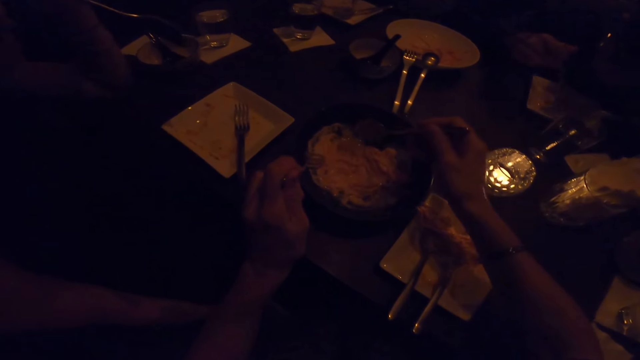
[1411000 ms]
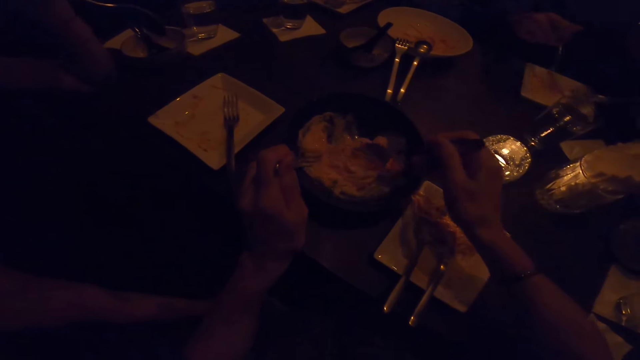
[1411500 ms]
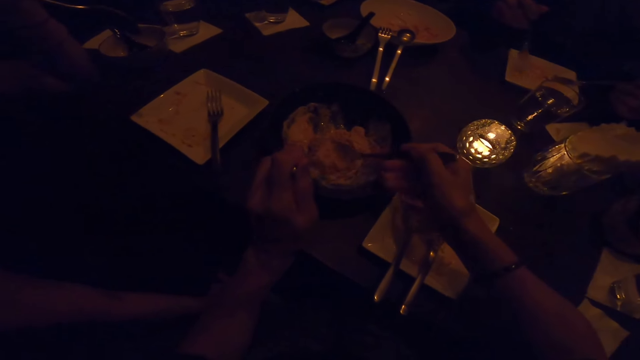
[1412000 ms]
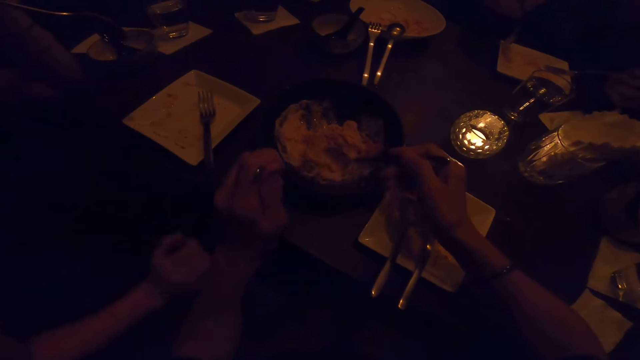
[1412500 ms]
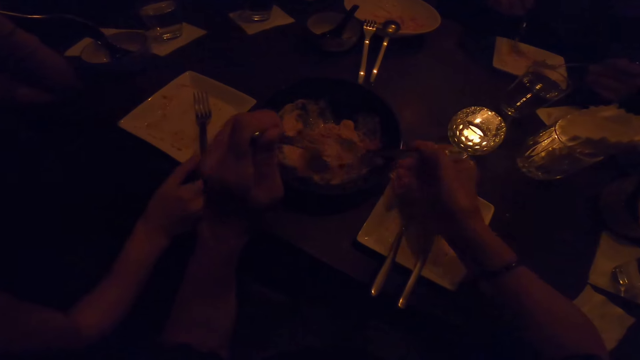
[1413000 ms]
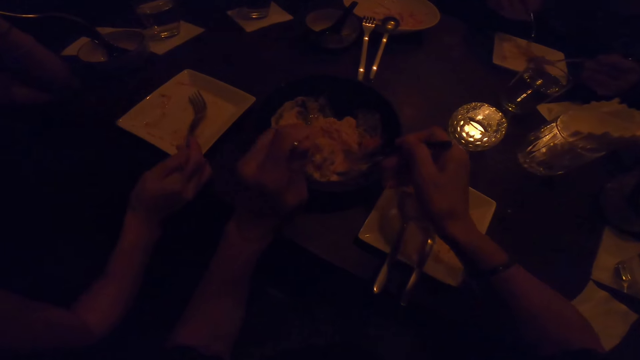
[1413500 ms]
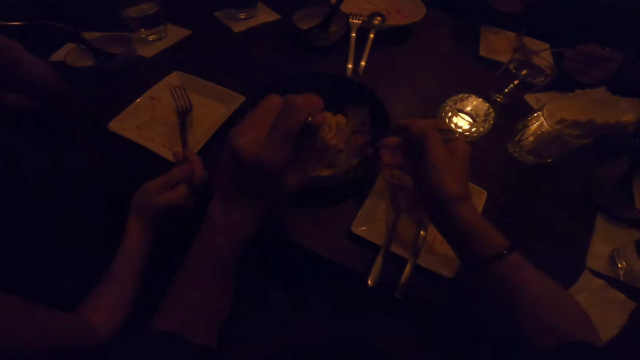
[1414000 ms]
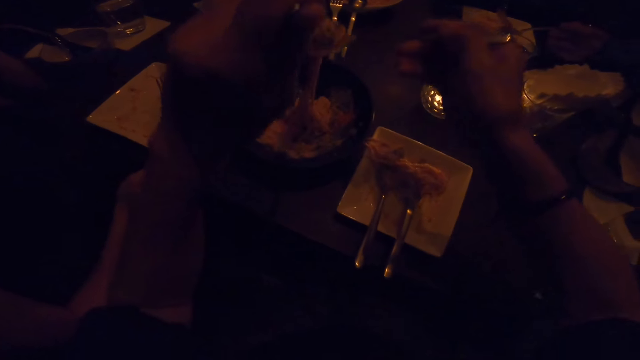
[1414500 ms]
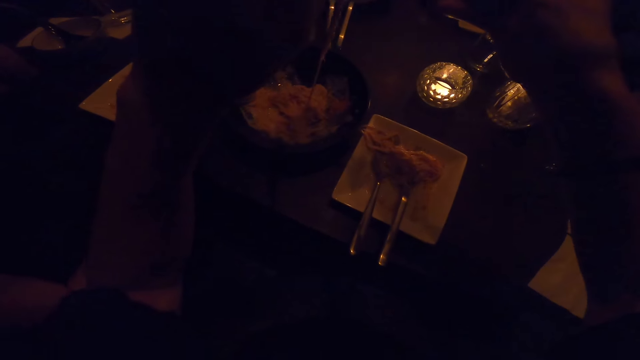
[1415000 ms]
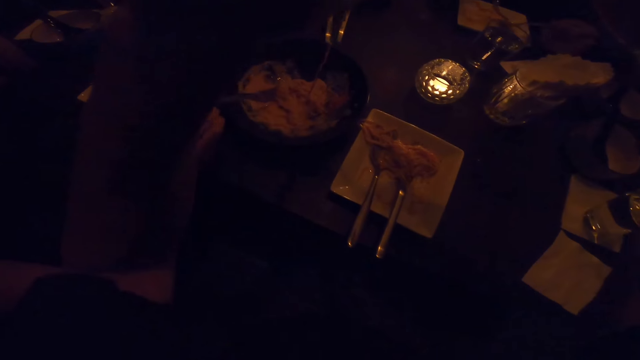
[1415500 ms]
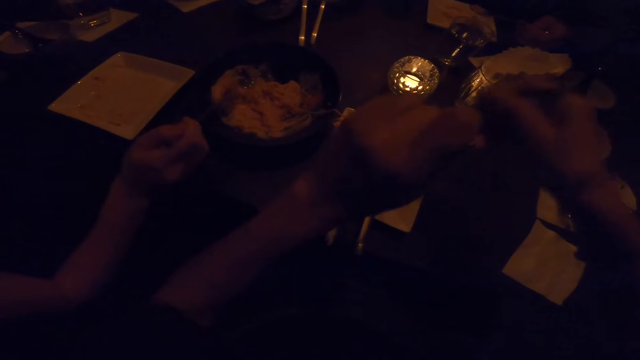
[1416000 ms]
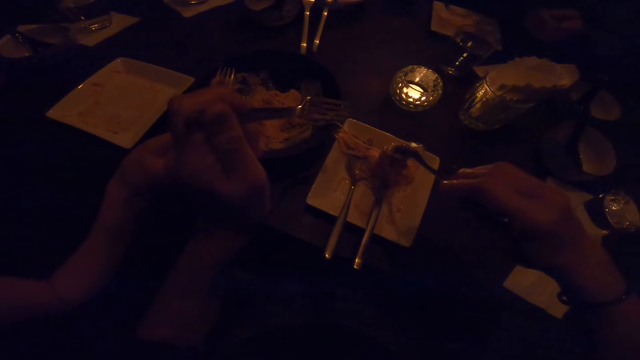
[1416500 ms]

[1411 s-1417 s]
The camera wearer packs food from the frying pan on the table with the spoon in his right hand. He packs food from the frying pan on the table with the fork in his left hand. He drops the food on the plate on the table.

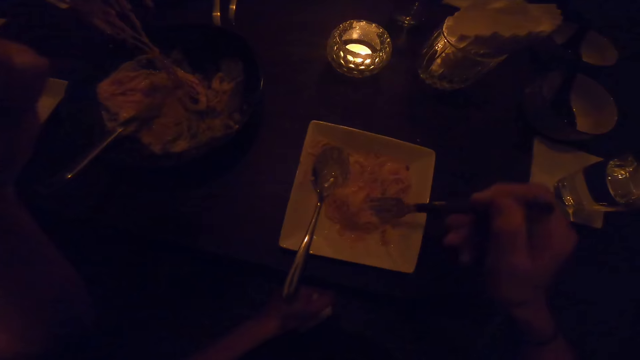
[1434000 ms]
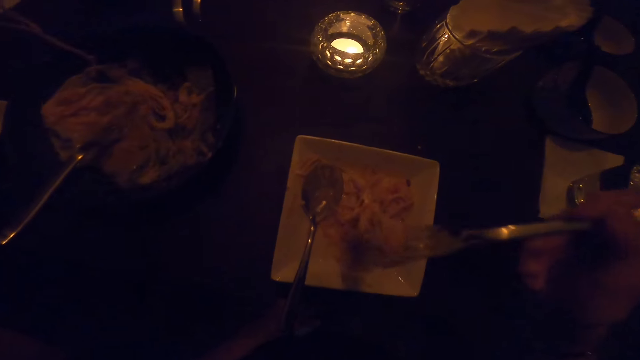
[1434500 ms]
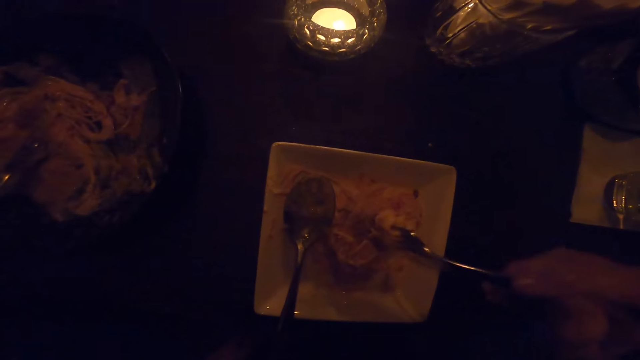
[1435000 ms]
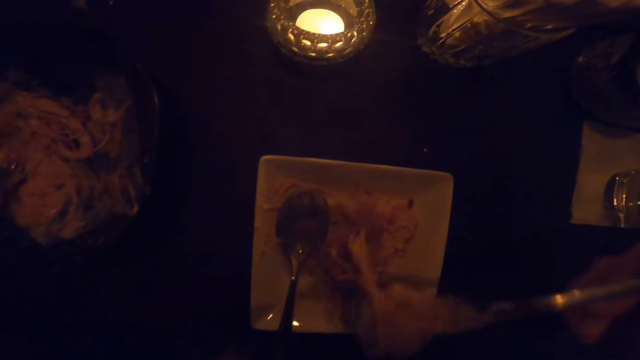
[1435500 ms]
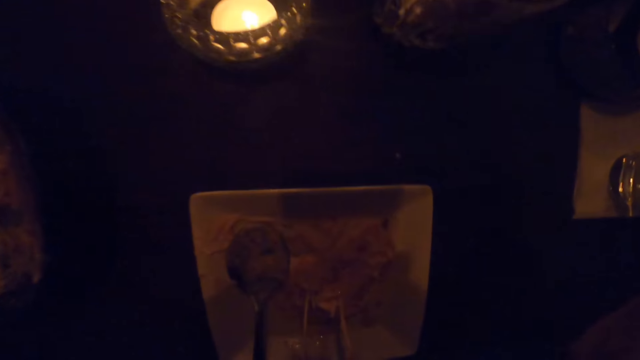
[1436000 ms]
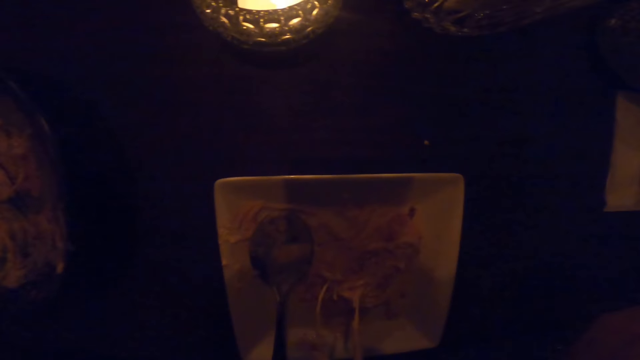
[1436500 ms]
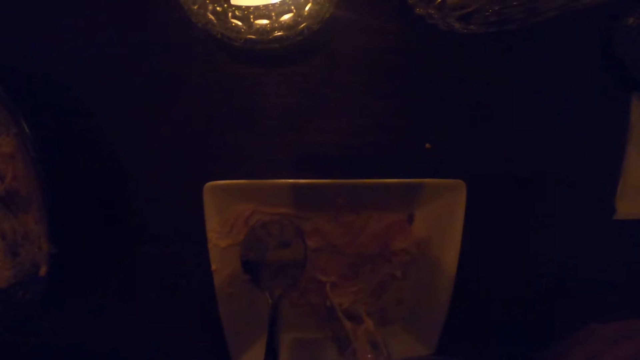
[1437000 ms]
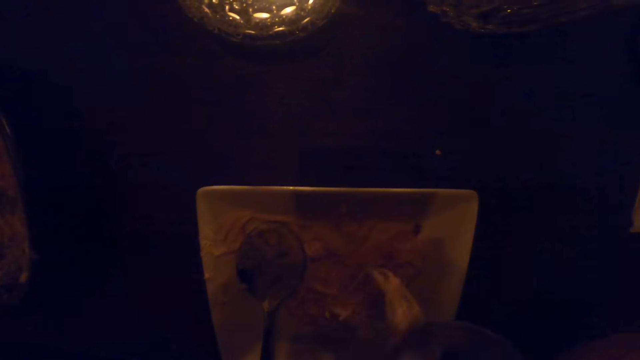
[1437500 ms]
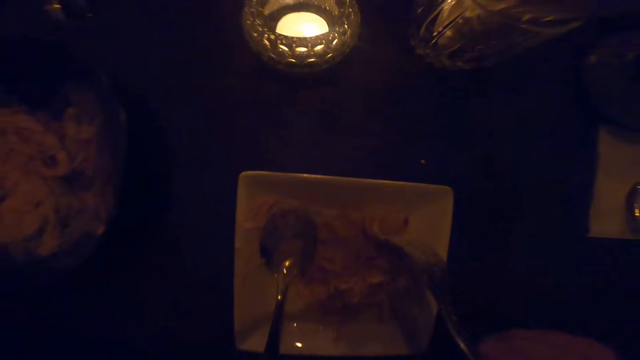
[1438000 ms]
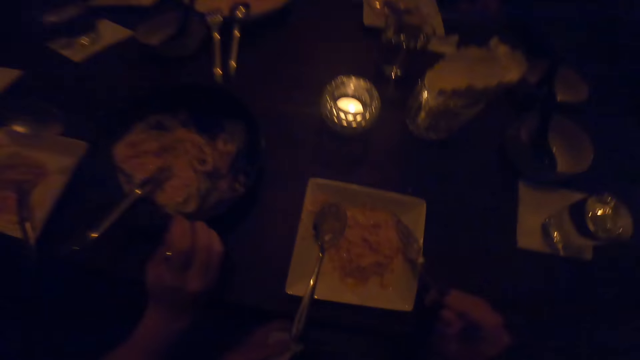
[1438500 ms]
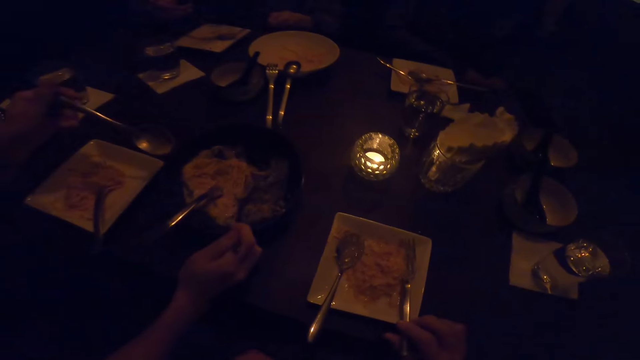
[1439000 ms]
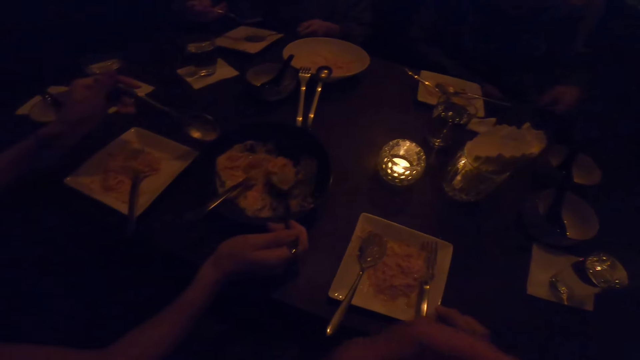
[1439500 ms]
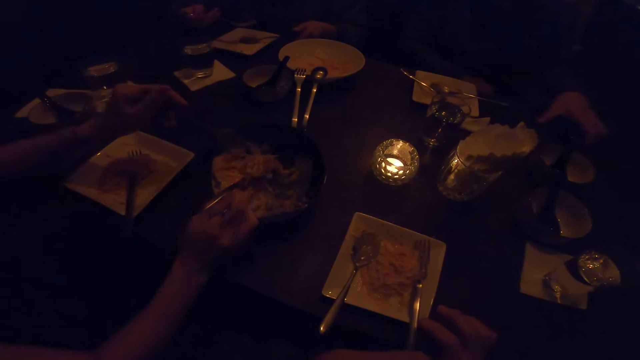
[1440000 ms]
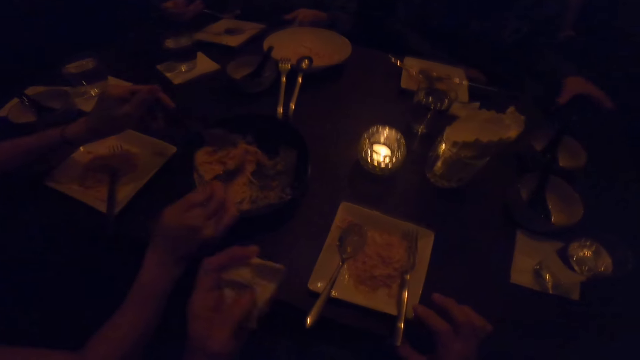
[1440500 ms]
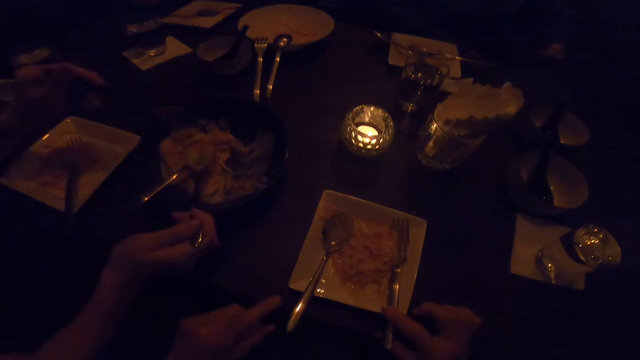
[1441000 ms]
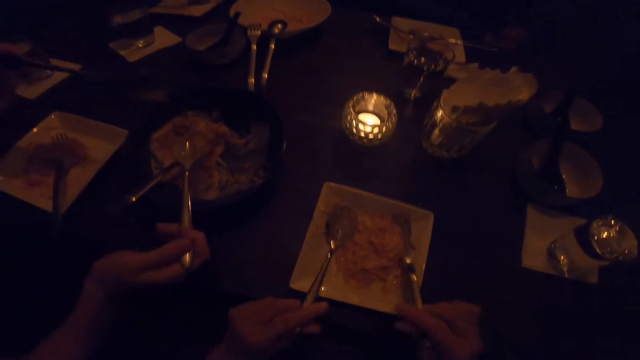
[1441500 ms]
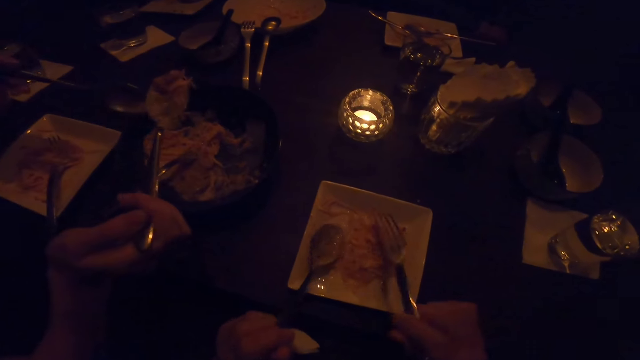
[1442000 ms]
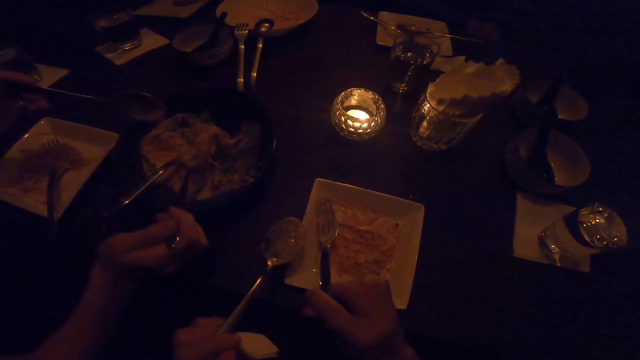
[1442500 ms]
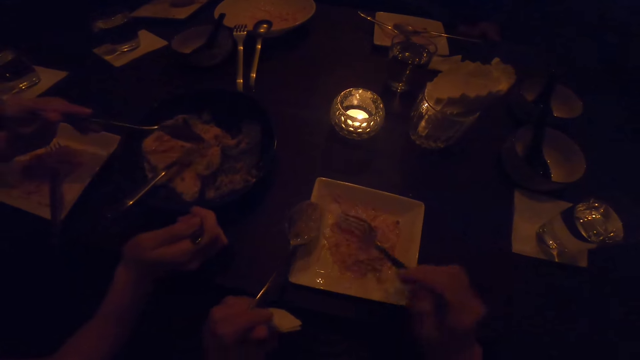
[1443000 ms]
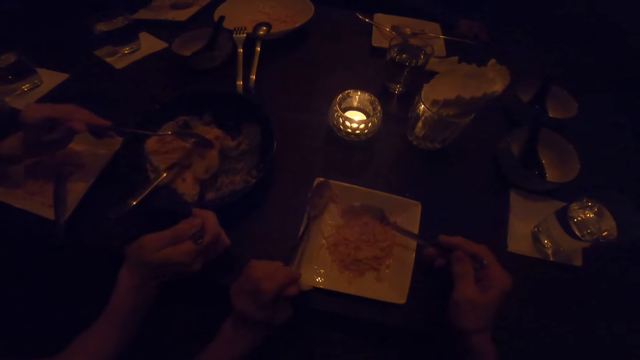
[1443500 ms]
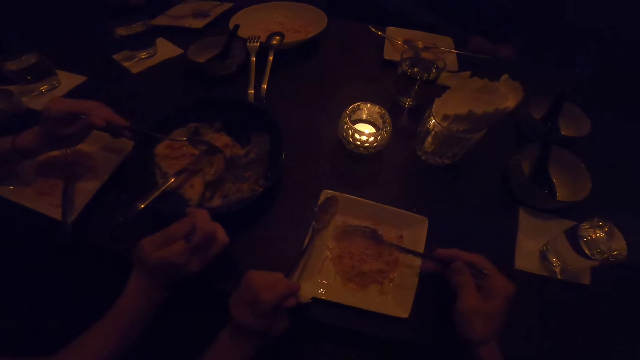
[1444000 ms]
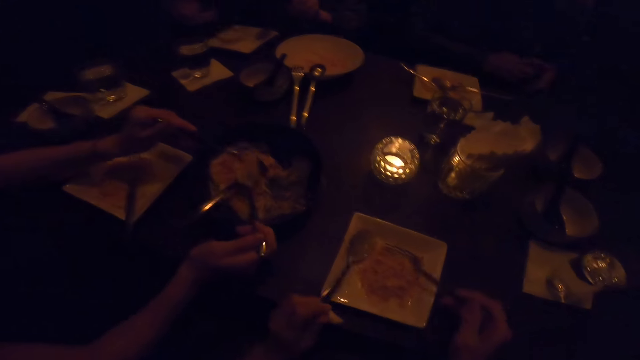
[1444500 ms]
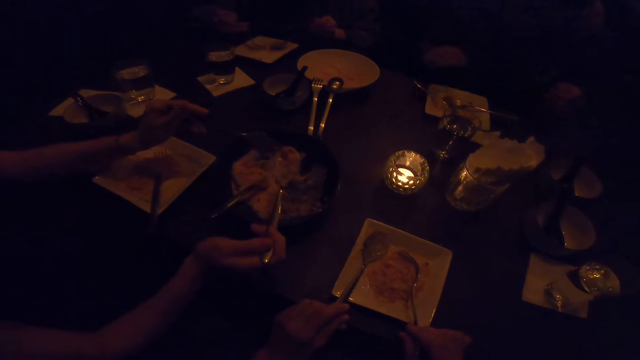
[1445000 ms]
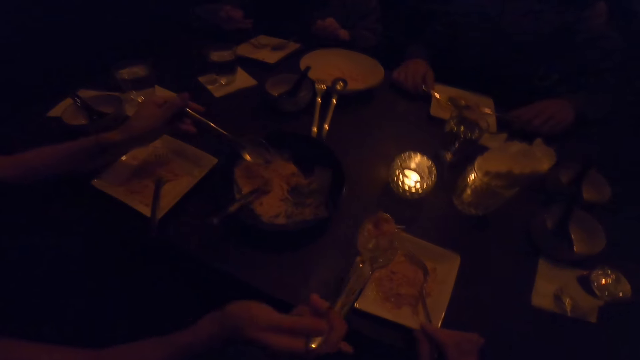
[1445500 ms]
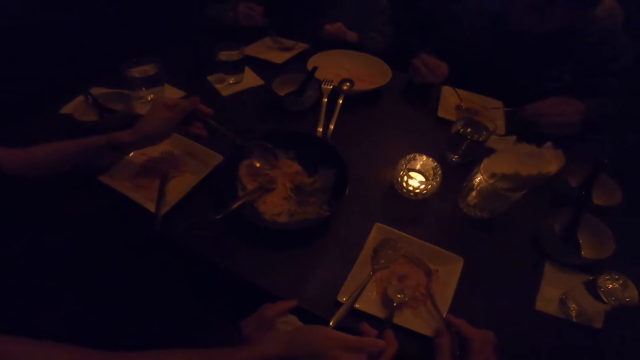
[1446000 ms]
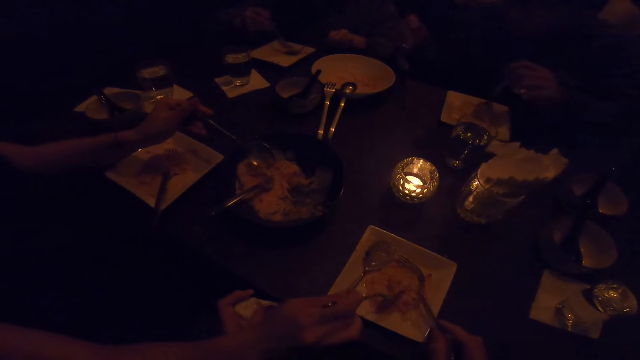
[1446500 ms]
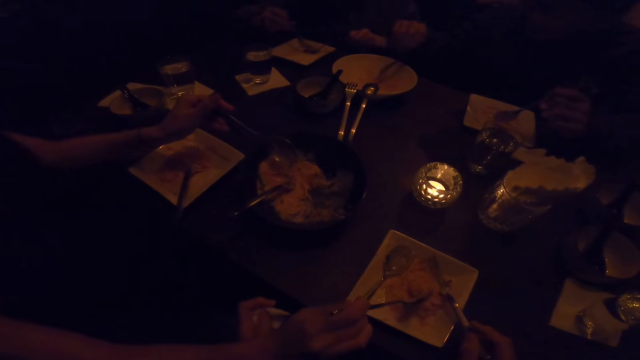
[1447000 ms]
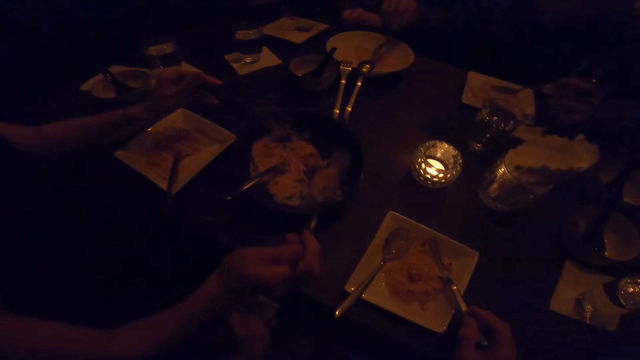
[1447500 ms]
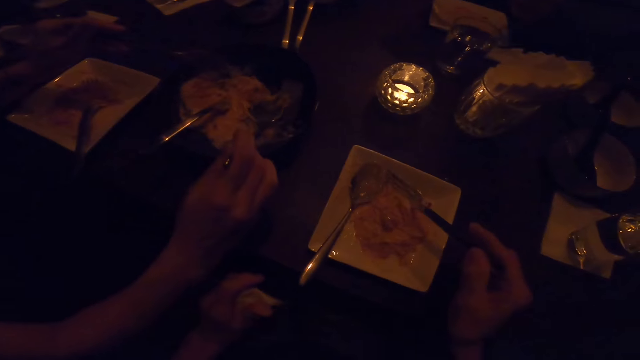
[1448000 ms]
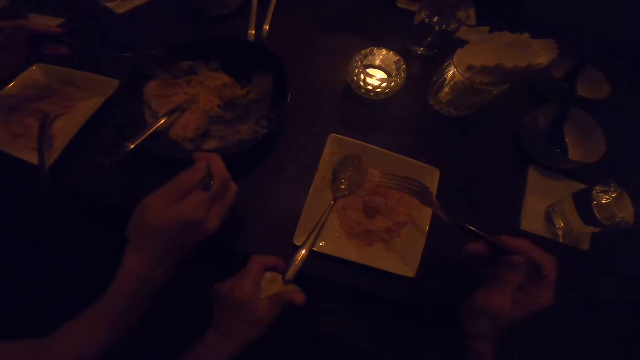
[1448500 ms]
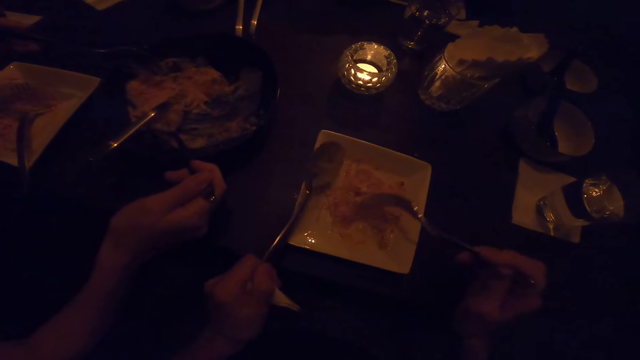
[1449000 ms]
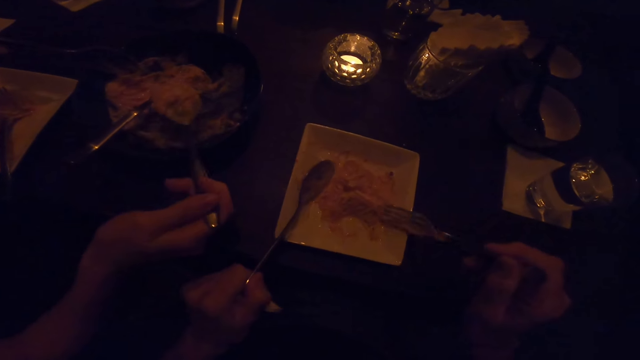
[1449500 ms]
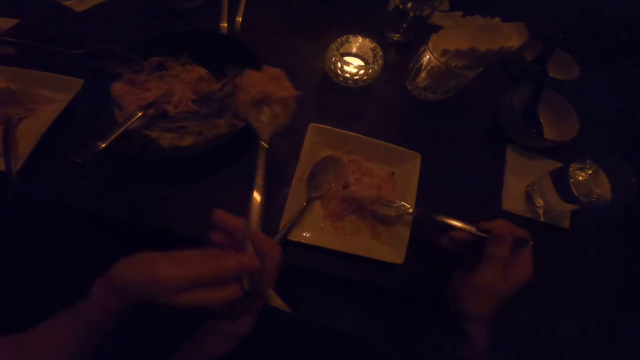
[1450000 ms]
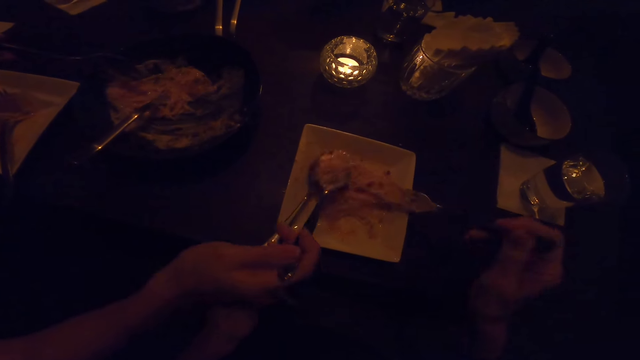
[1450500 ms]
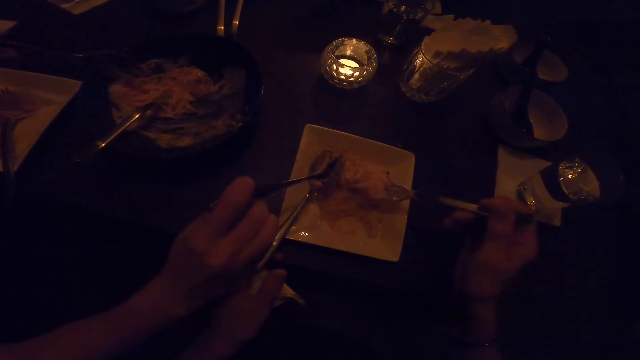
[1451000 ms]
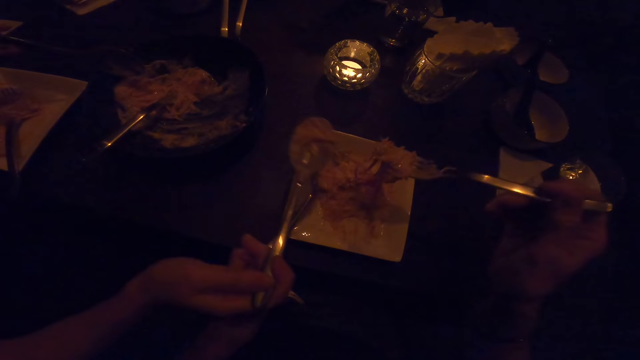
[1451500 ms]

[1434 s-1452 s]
The camera wearer eats from the plate on the table with the fork in his right hand. He stops eating from the plate on the table. He stirs the food on the plate on the table with the fork in his right hand. A man drops food on the plate on the table for the camera wearer with a spoon in his right hand. The man packs food from the plate to the frying pan with the spoon in his right hand. The camera wearer stirs the food on the plate on the table with the fork in his right hand. The man drops food on the plate on the table for the camera wearer with the spoon in his right hand.
